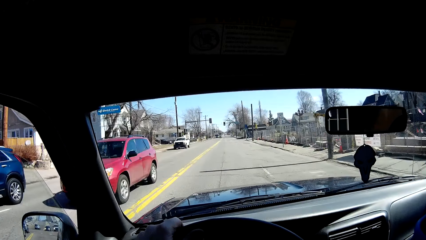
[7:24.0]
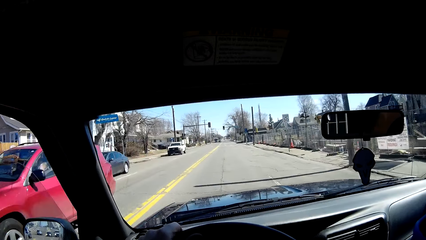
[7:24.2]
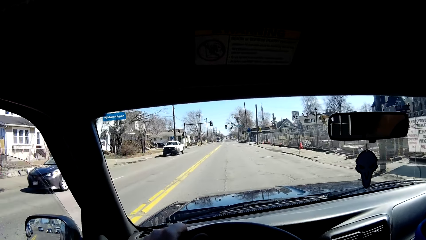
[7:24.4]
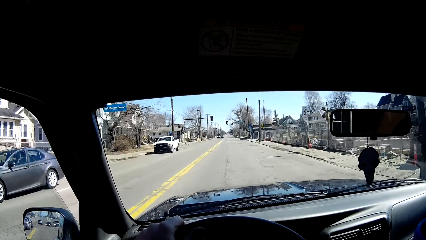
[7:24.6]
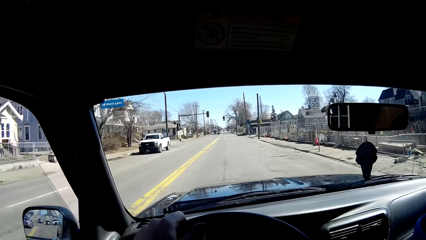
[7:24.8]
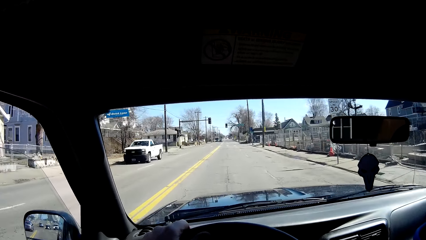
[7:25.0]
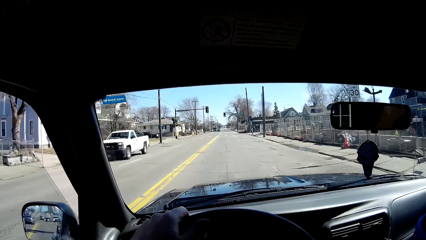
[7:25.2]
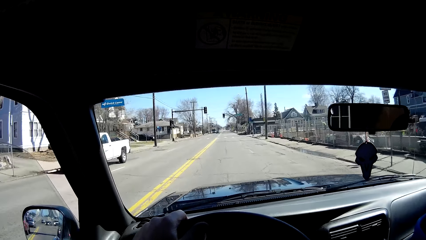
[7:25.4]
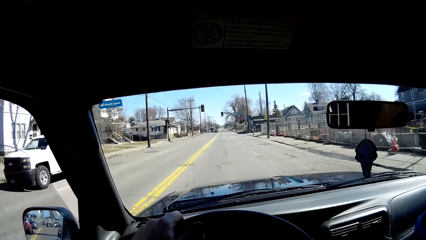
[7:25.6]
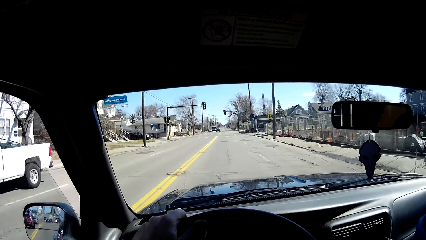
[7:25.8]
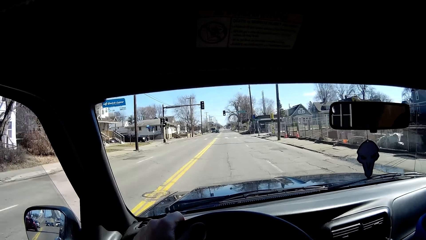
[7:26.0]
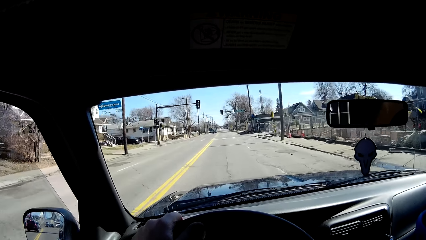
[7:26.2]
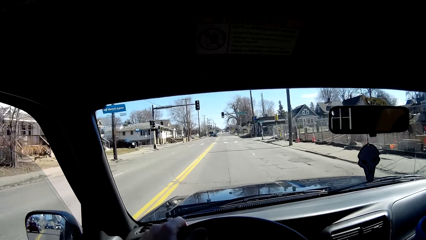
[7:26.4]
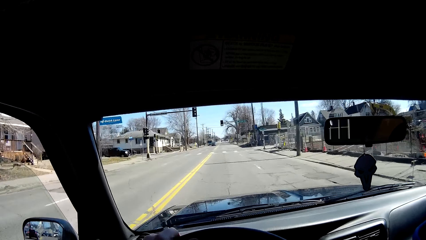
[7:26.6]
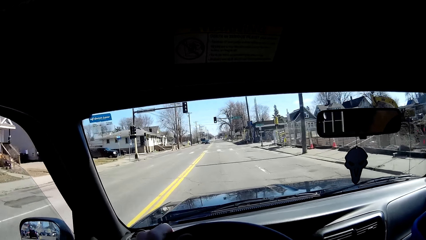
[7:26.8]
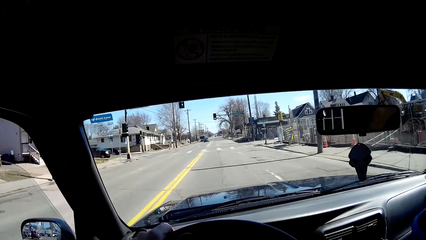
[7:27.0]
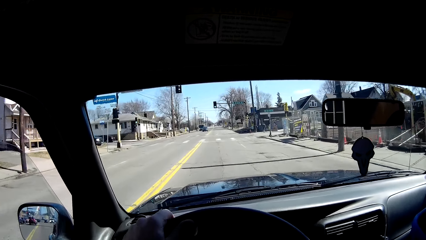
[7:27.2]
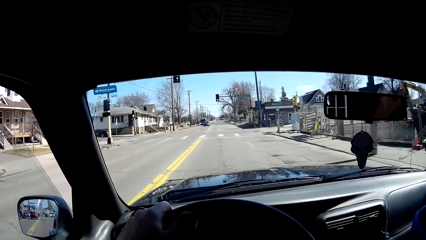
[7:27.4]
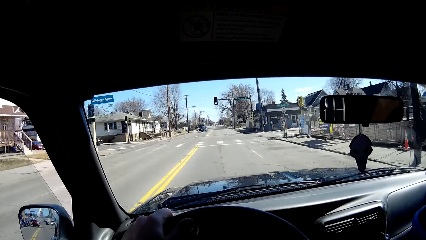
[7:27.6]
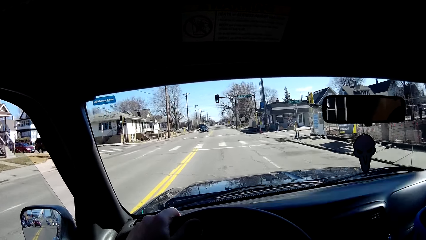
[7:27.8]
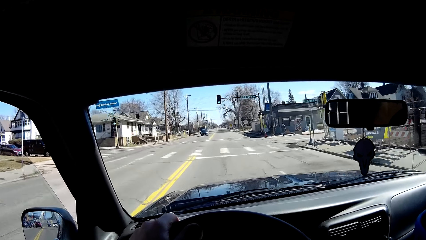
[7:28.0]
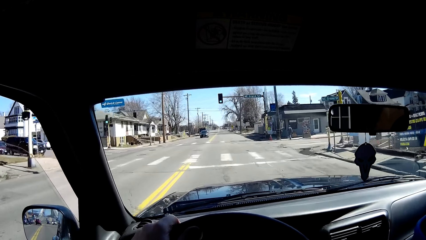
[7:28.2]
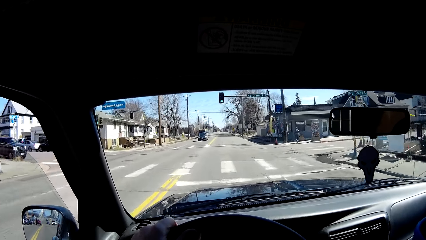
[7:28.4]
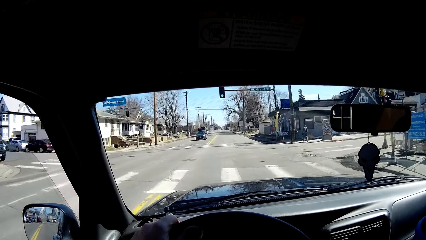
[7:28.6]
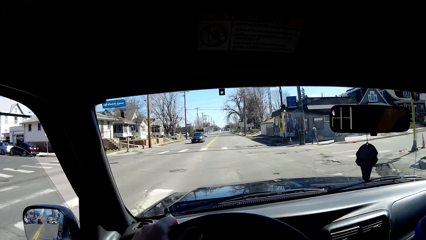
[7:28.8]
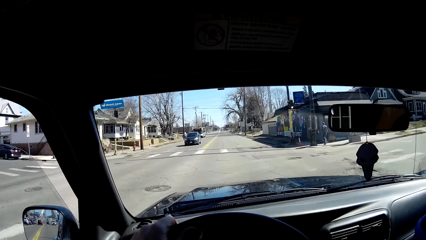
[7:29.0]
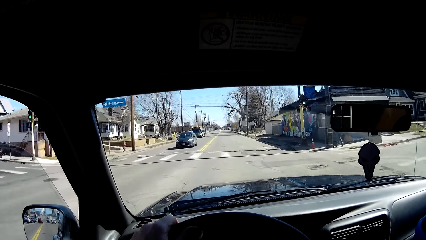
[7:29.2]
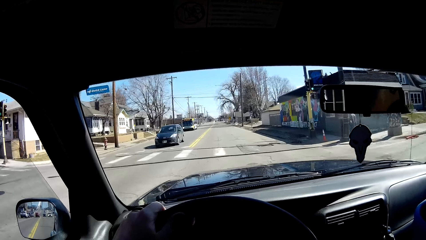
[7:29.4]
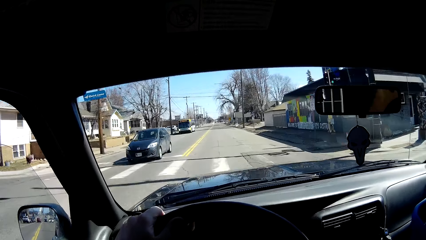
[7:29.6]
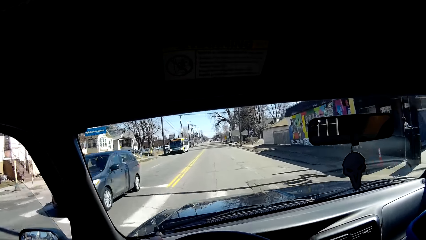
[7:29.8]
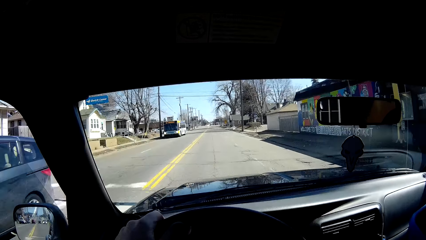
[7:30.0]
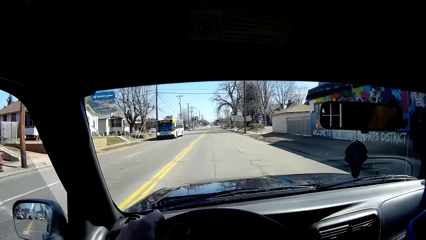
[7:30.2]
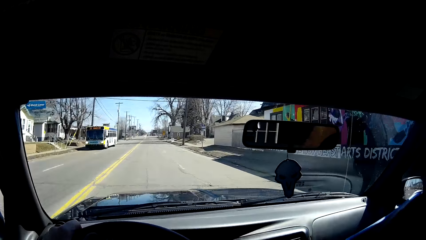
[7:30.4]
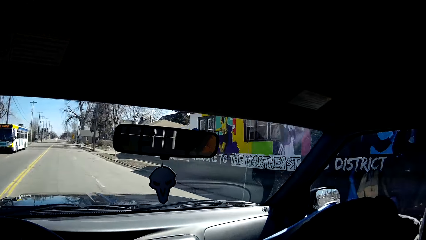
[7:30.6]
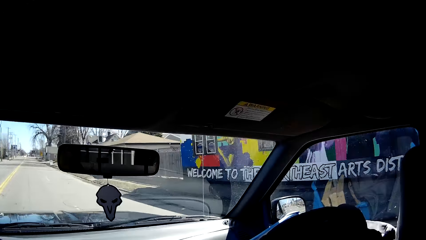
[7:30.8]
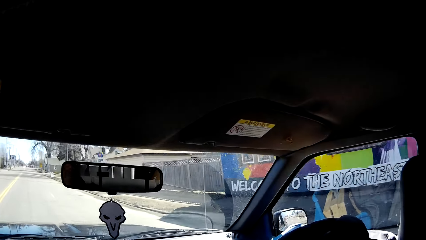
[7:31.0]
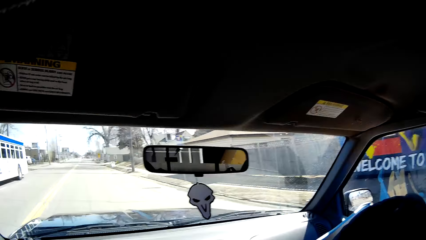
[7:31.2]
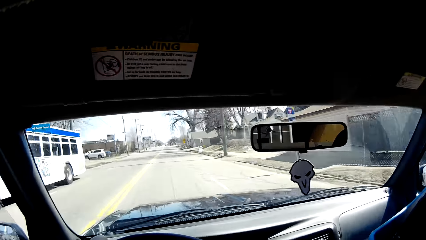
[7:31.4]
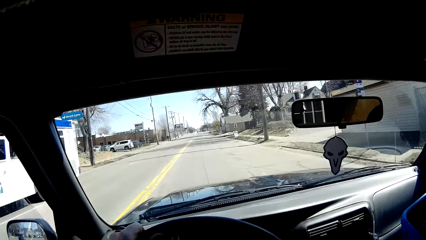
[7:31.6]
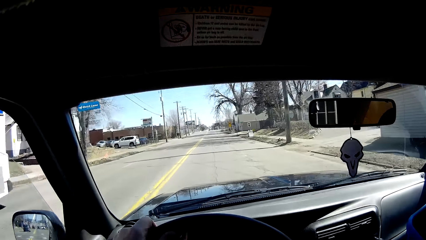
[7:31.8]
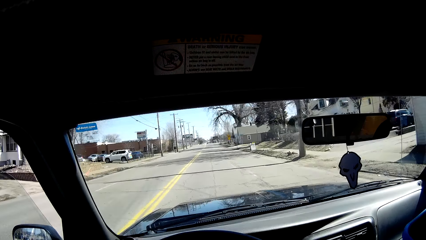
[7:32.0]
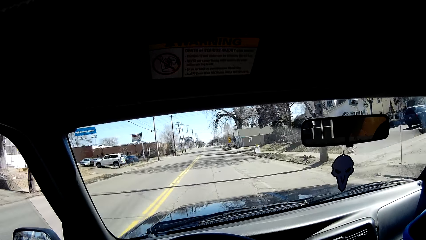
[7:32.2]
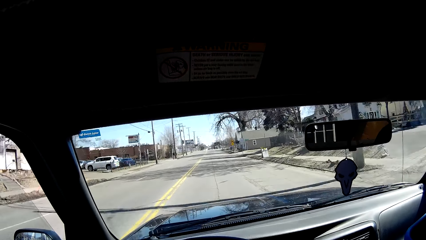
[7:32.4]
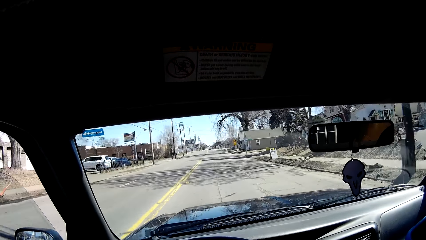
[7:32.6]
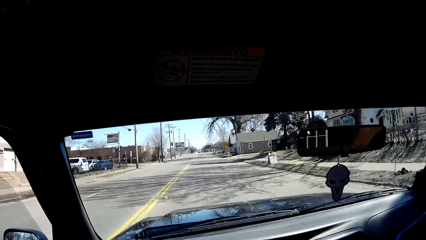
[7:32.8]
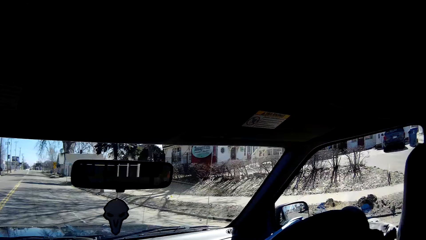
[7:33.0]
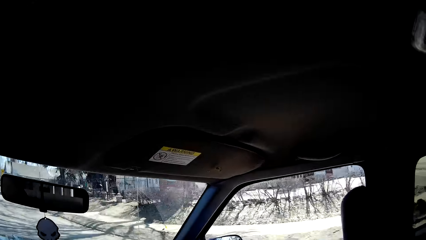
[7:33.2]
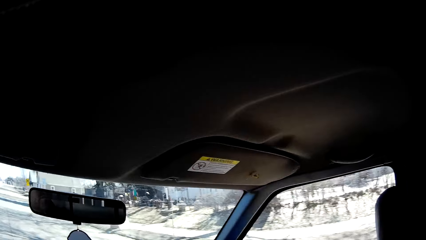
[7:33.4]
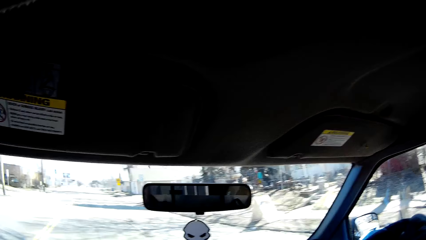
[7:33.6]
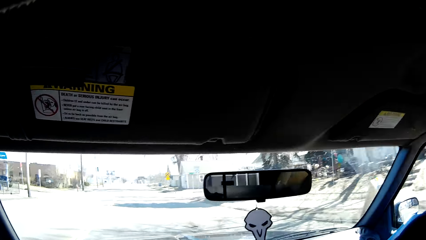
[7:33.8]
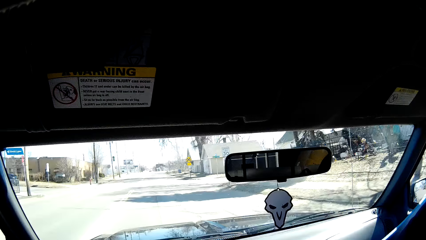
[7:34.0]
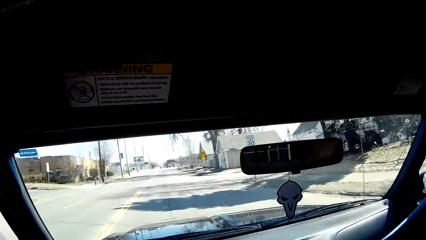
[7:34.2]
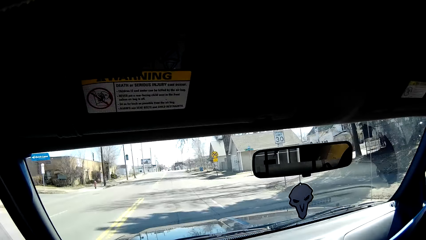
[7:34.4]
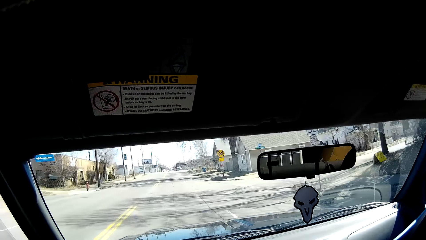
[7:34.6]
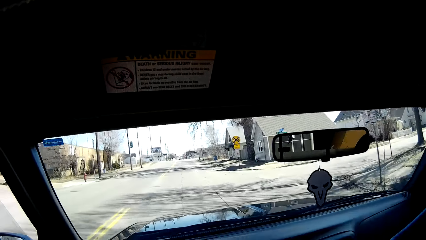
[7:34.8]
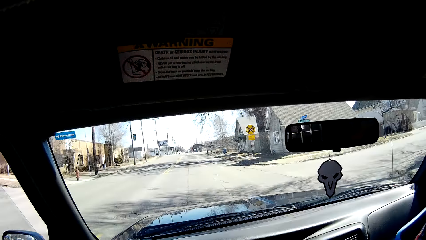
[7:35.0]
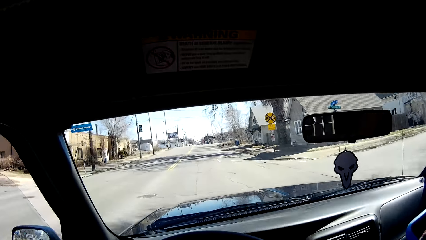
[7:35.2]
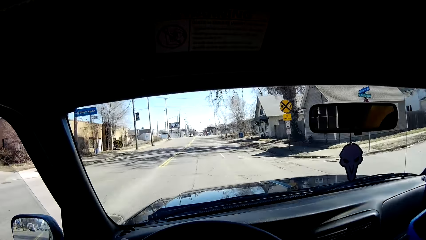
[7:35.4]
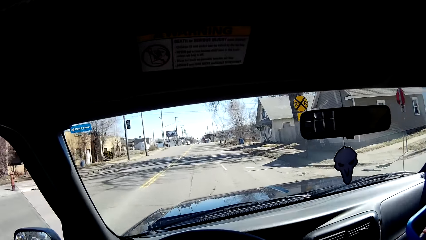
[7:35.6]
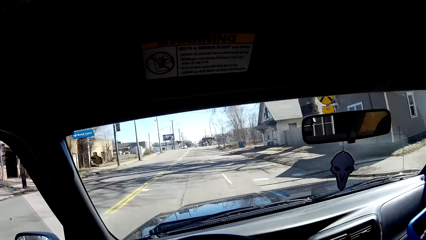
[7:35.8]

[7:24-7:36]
The camera wearer turns his head.

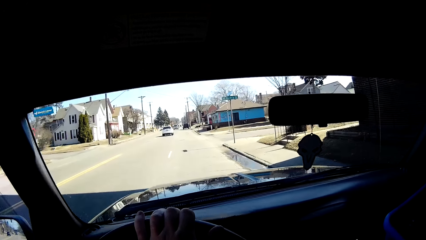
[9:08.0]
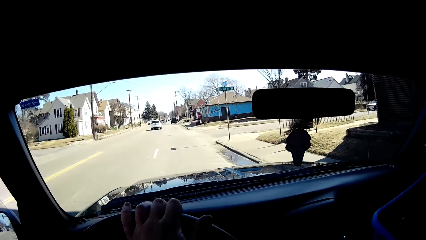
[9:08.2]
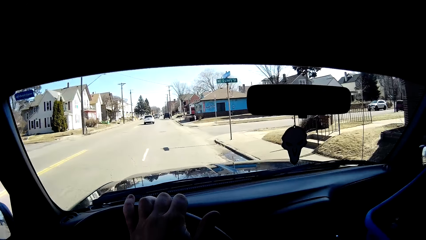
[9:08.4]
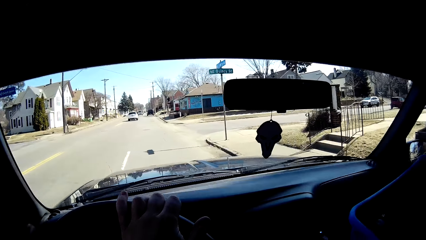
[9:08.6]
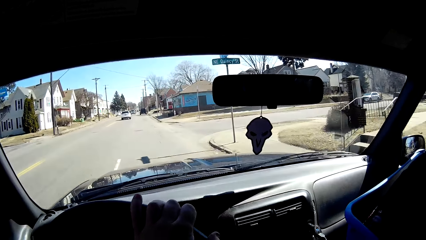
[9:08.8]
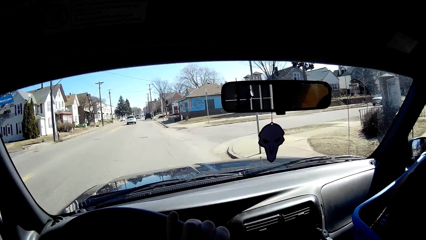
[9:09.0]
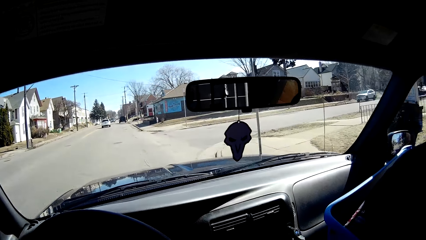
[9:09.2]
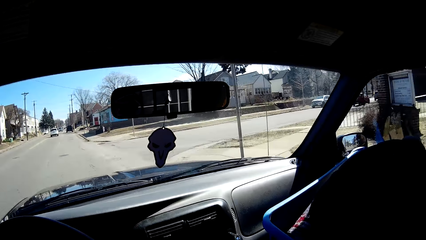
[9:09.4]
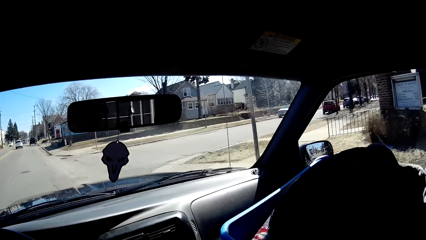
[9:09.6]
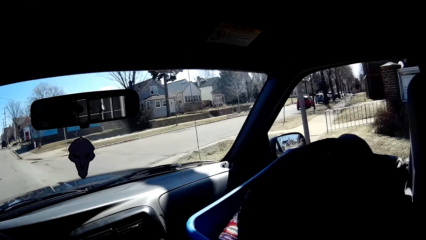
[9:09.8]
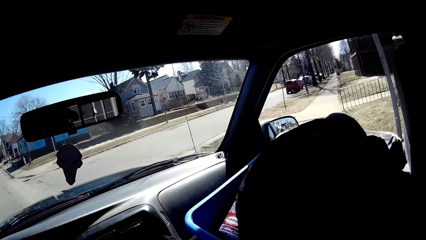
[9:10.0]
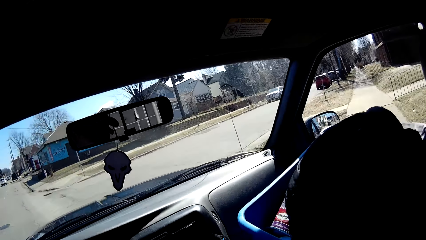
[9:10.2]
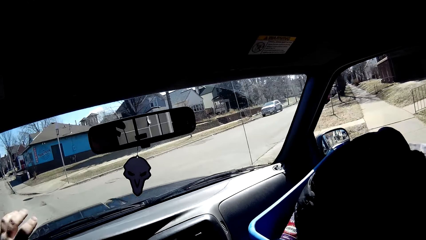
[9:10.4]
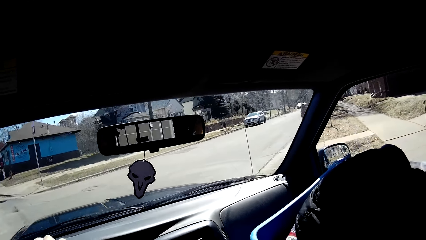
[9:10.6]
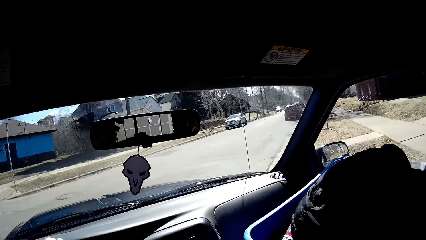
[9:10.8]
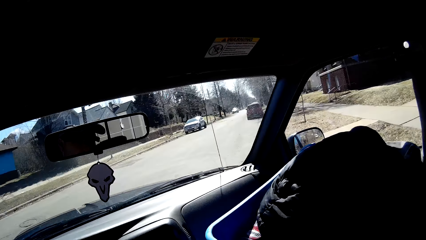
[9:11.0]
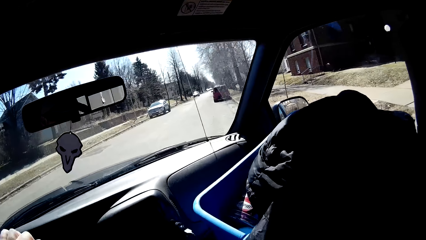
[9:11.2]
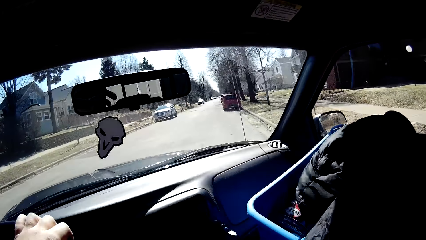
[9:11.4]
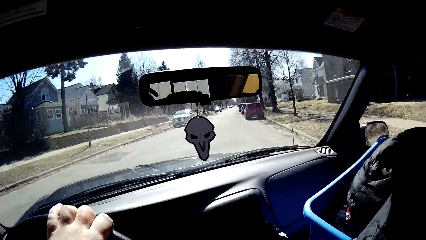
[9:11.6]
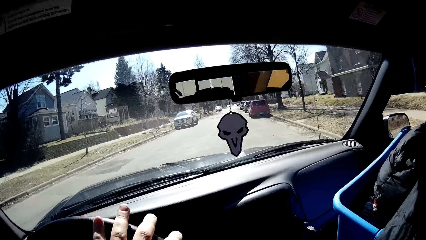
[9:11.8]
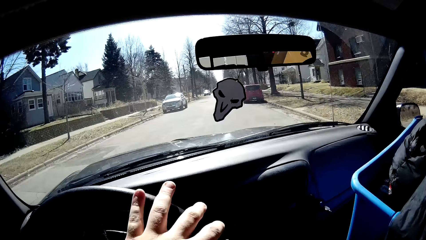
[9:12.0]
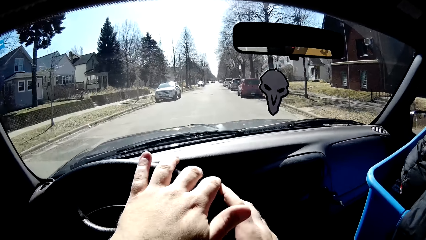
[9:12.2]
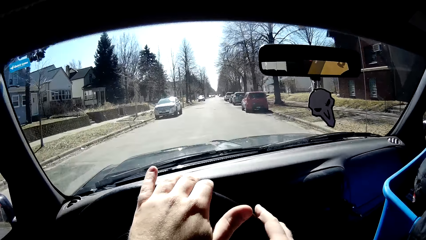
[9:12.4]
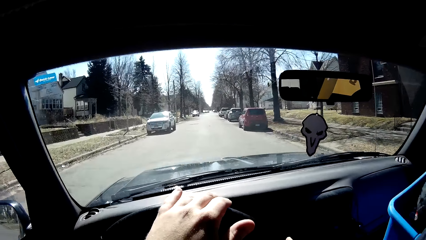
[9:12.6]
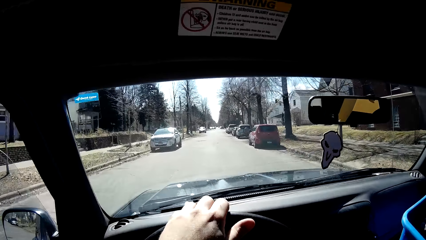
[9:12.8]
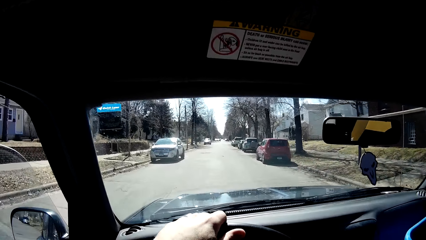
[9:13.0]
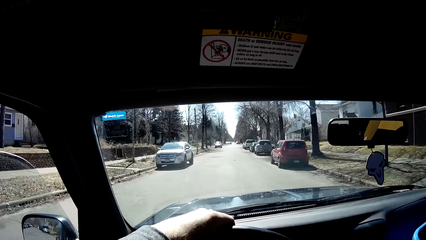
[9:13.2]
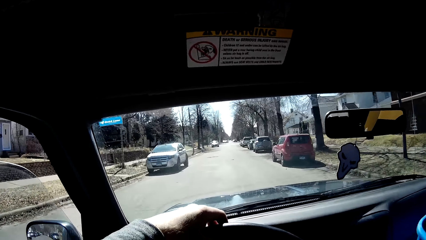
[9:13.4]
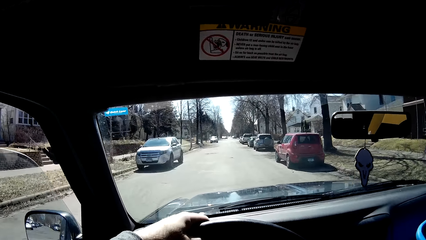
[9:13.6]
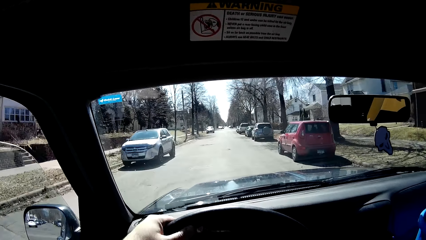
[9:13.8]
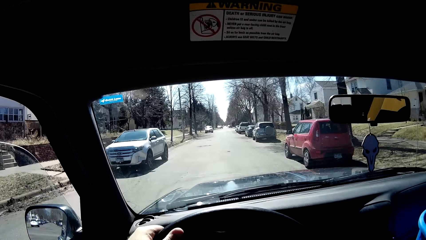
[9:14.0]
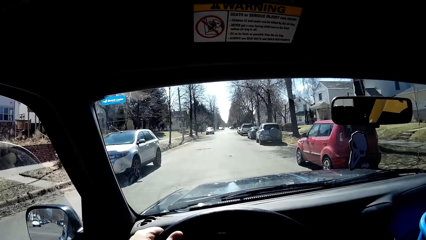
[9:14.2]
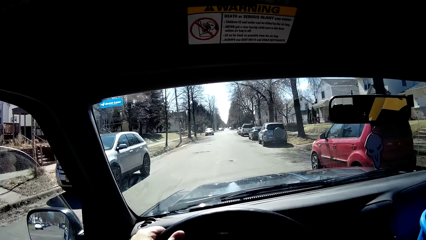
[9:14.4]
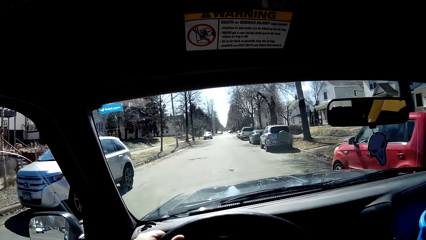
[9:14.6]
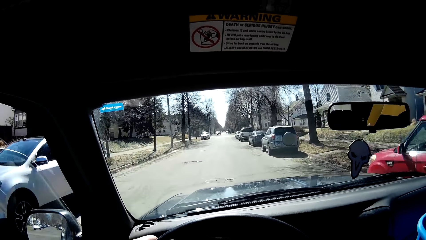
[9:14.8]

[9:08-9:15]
The camera wearer turns right.
